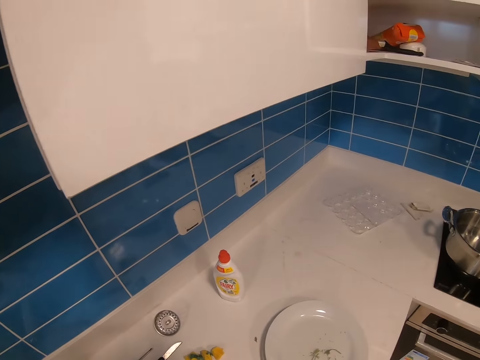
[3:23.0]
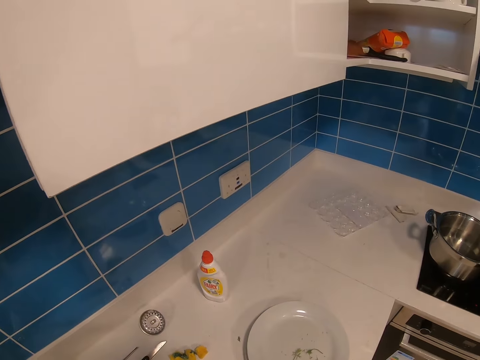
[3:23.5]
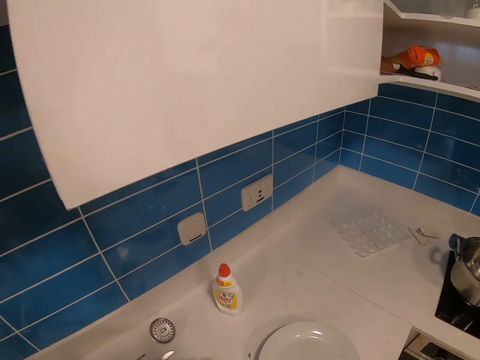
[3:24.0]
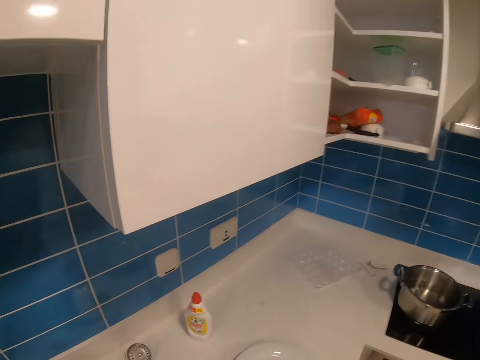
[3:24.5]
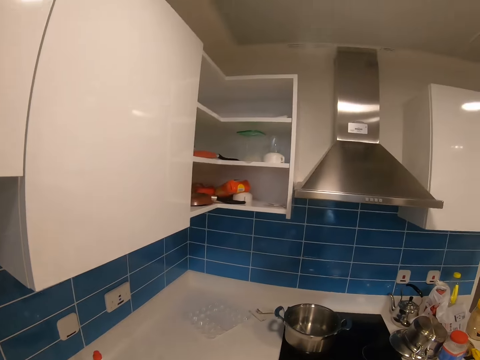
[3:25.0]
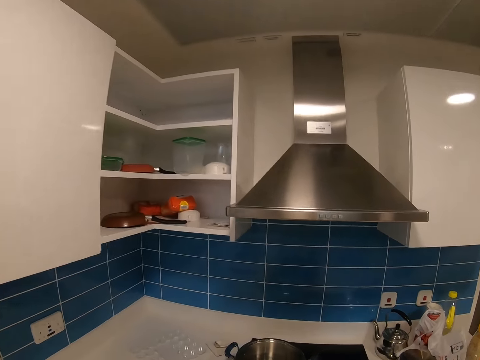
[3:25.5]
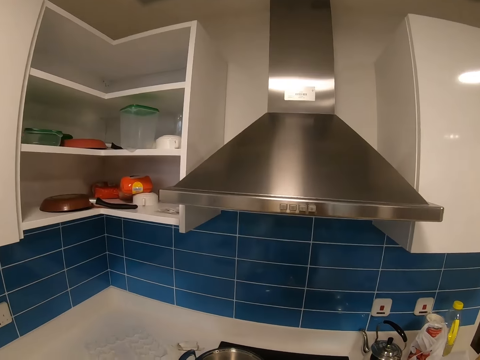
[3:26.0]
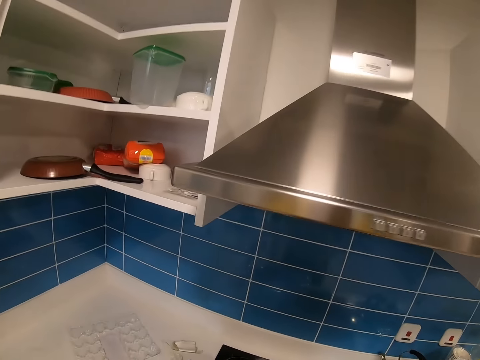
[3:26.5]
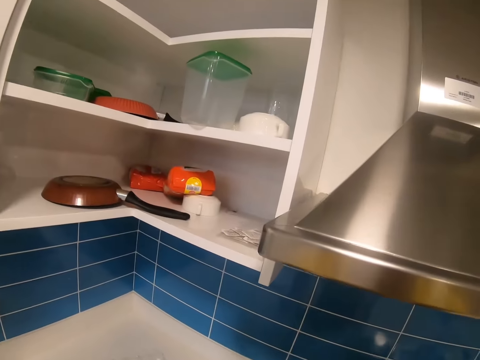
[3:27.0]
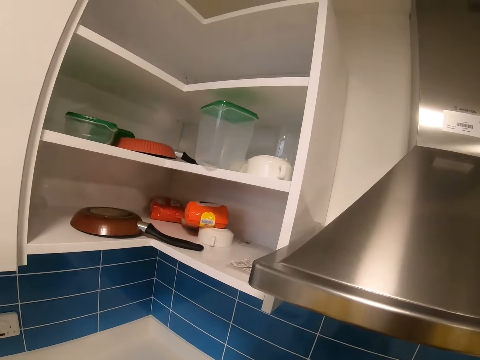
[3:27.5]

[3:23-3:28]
The camera wearer walks towards the cooker. They look around.

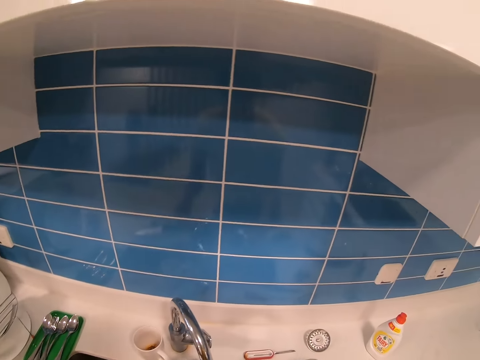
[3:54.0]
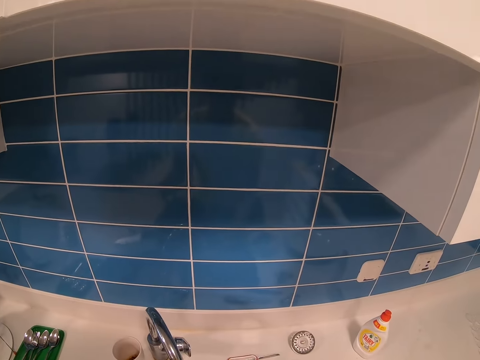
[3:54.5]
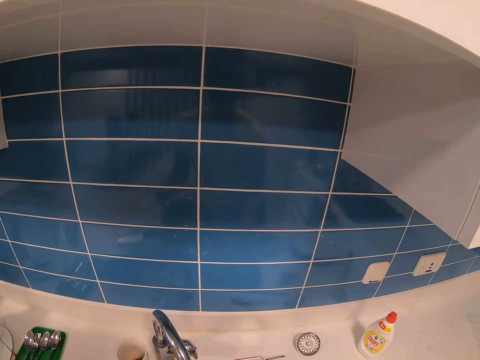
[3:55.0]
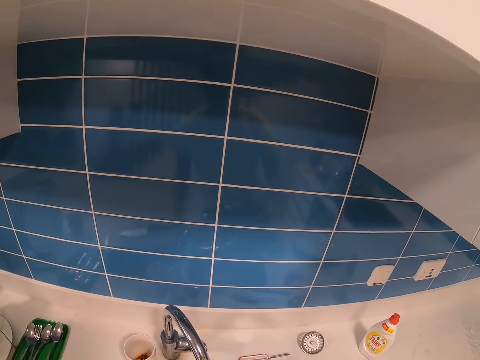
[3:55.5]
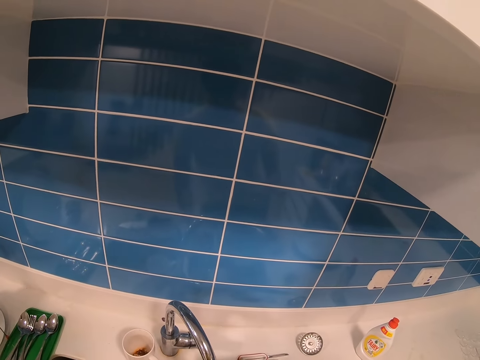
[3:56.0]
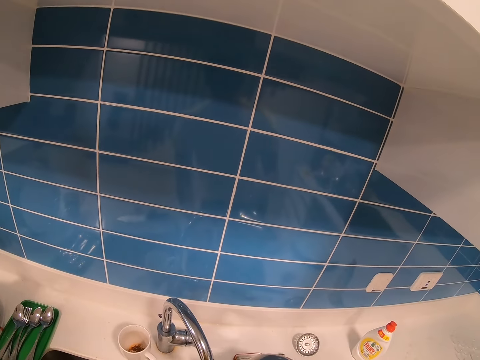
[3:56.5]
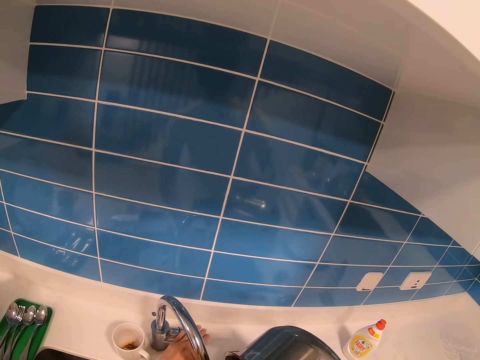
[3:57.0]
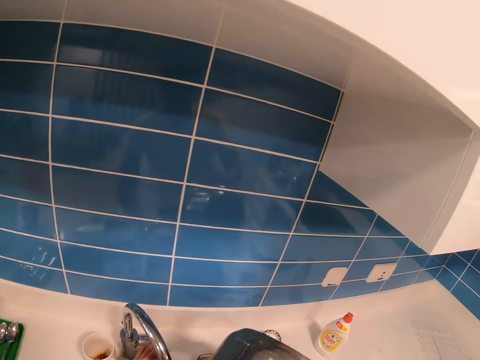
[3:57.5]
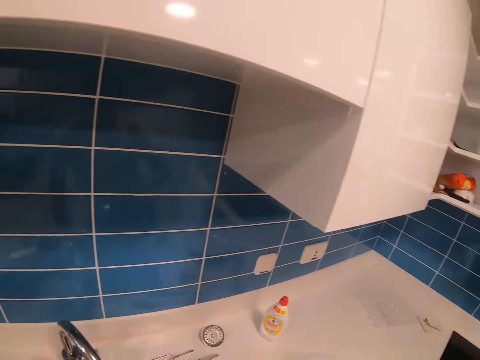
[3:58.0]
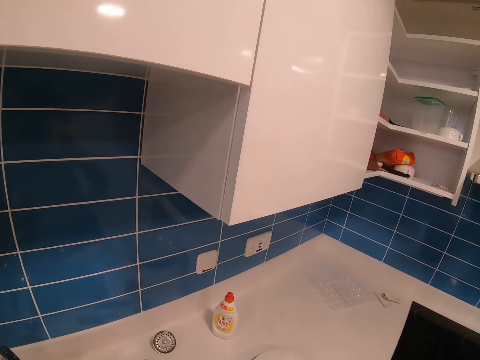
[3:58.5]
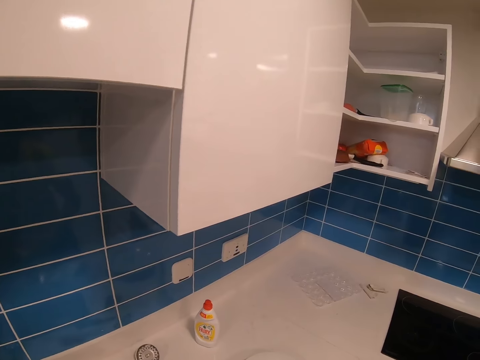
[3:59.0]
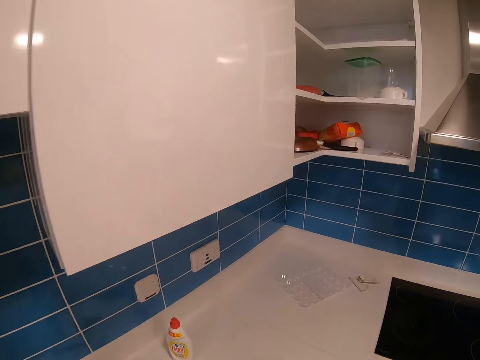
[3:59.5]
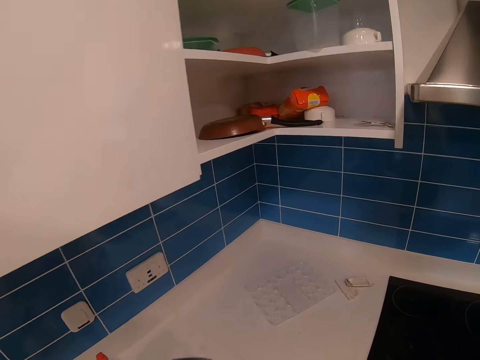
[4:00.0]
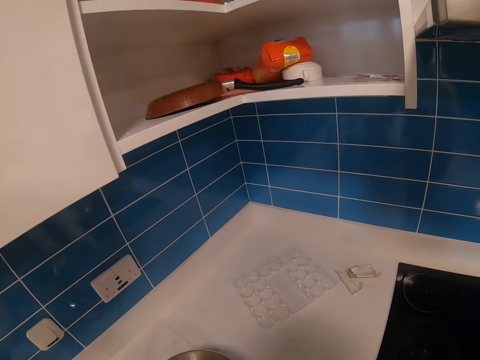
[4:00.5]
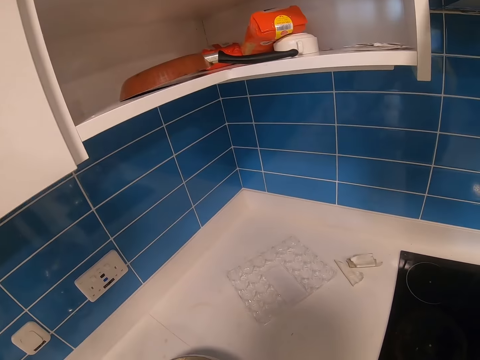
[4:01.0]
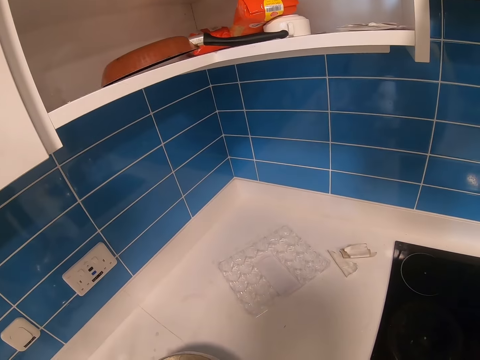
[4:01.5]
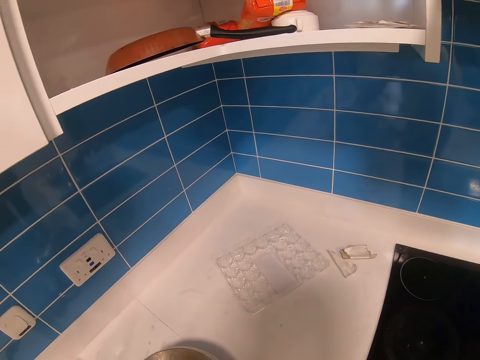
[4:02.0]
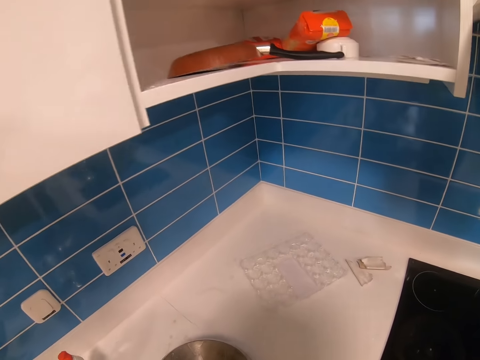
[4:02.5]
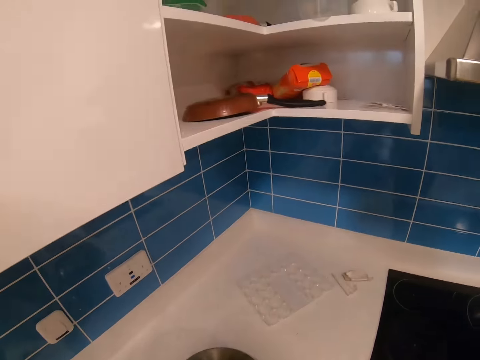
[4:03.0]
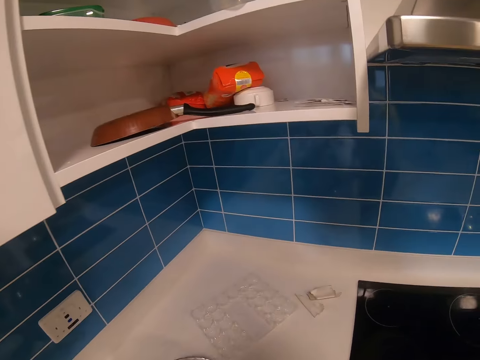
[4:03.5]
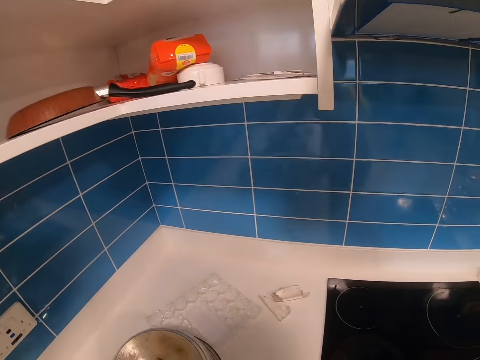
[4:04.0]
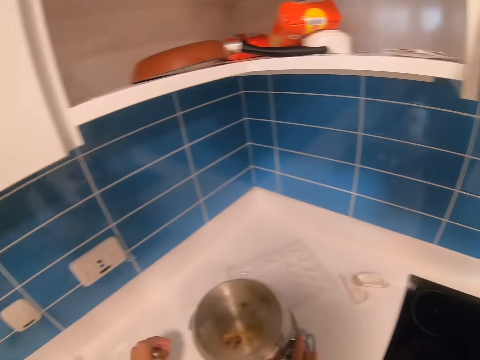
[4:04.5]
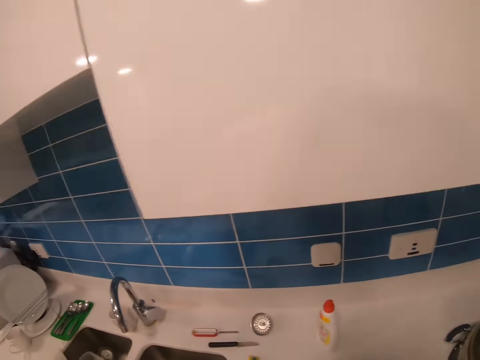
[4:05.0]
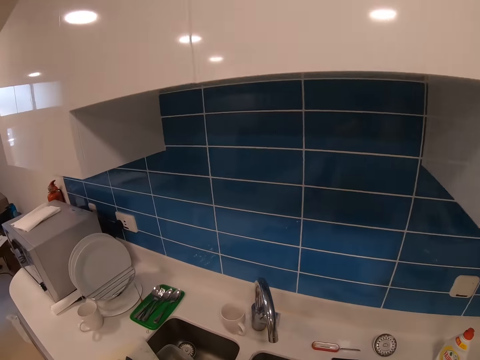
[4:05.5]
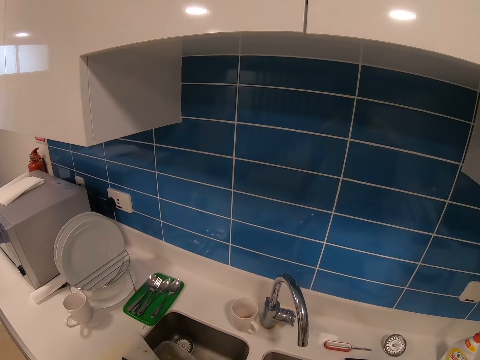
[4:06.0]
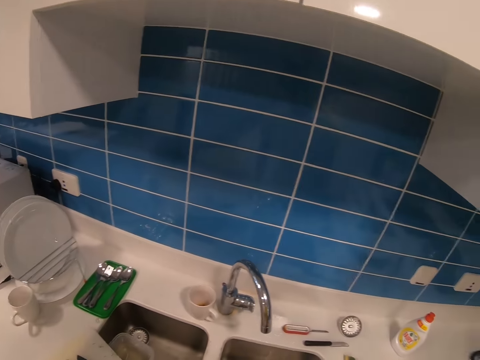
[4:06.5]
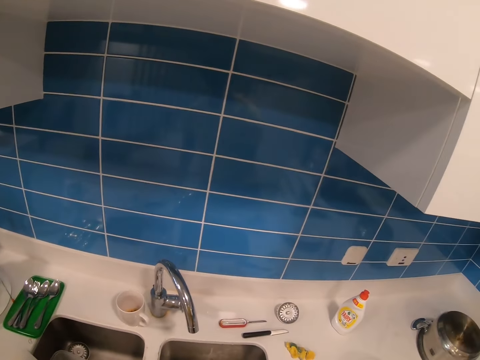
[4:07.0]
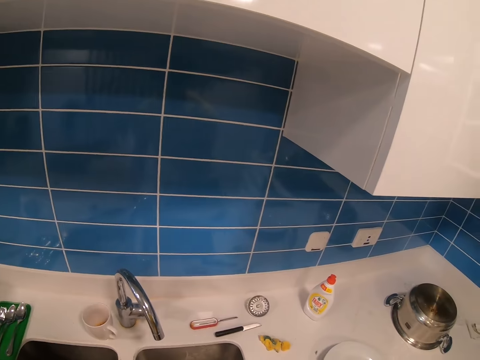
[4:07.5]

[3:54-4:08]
The camera wearer pours water. They walk around. They put the sufuria on the table. They look around.

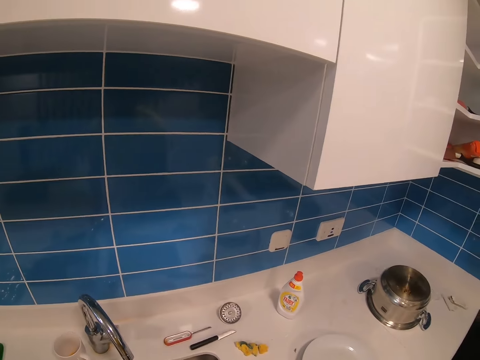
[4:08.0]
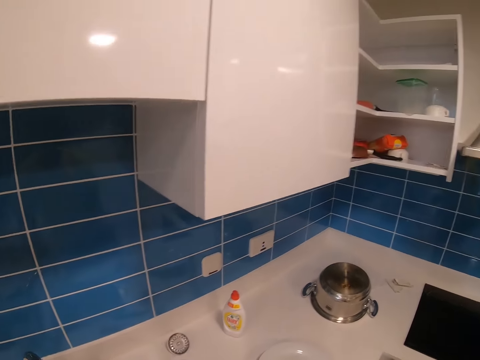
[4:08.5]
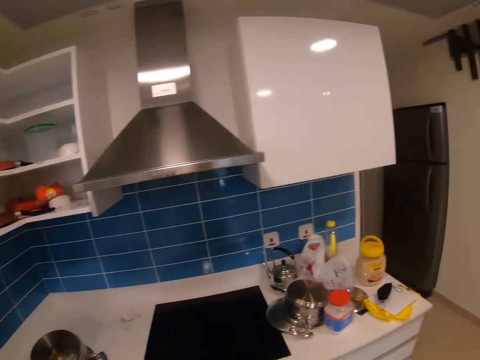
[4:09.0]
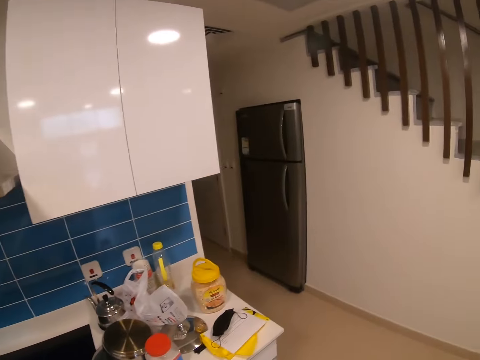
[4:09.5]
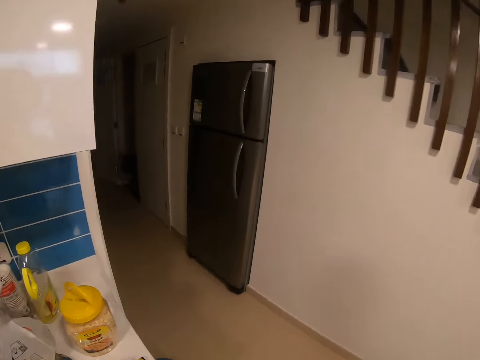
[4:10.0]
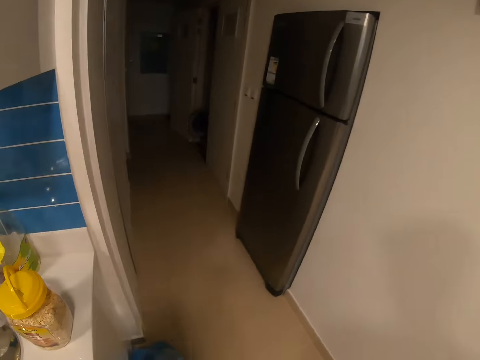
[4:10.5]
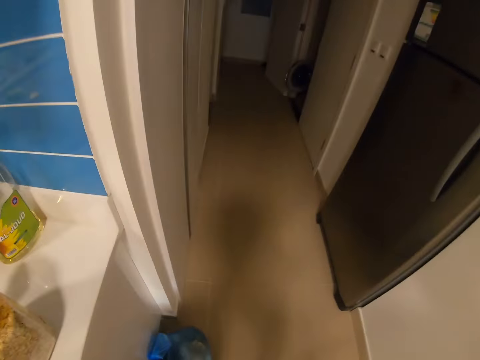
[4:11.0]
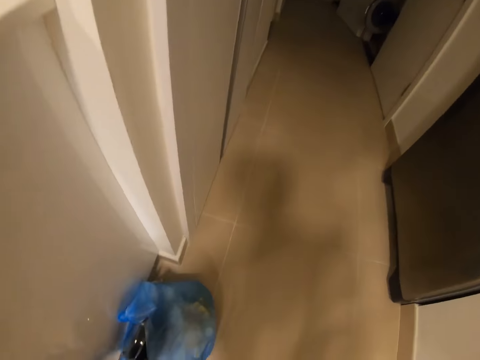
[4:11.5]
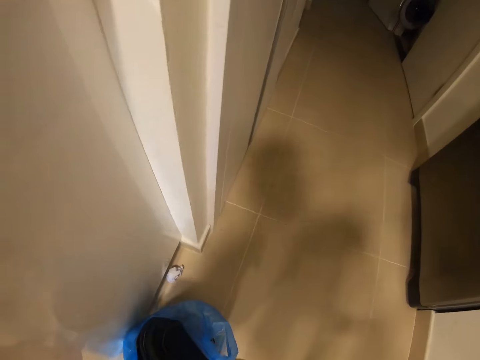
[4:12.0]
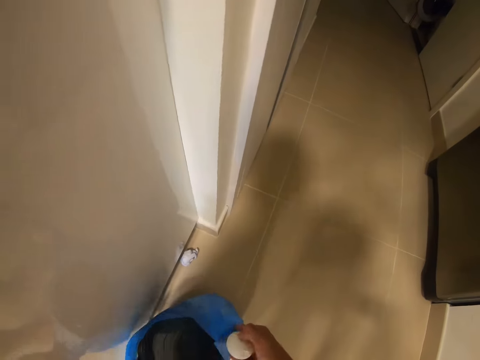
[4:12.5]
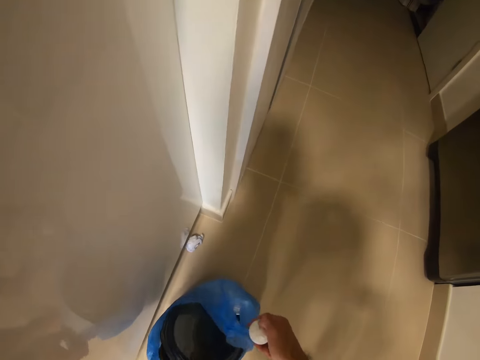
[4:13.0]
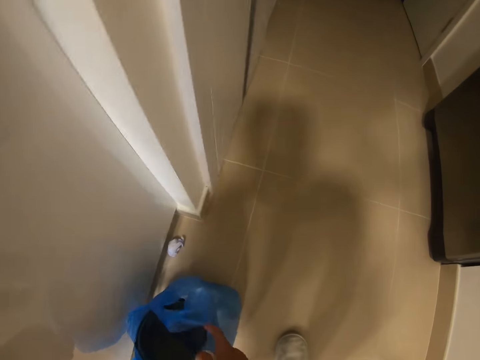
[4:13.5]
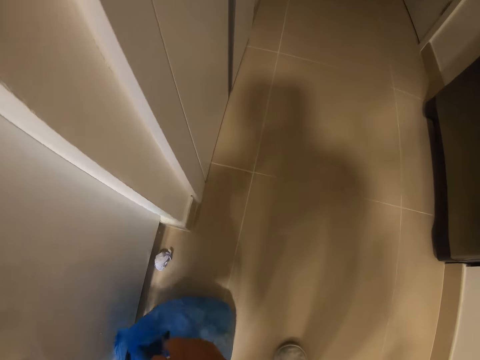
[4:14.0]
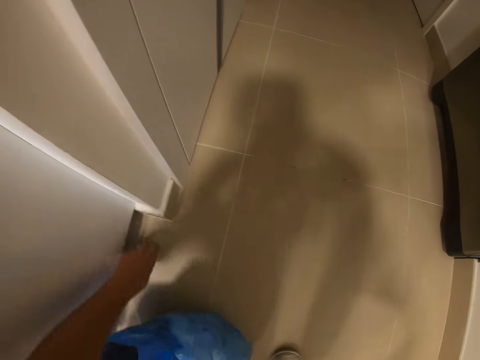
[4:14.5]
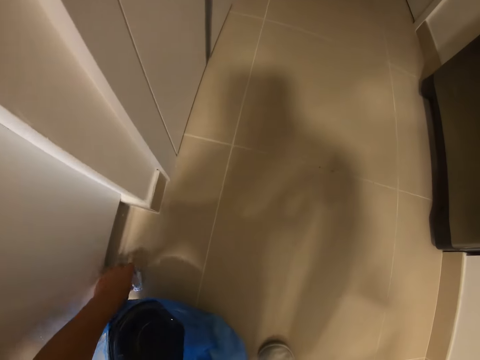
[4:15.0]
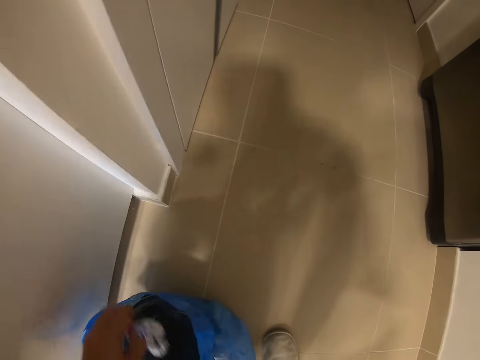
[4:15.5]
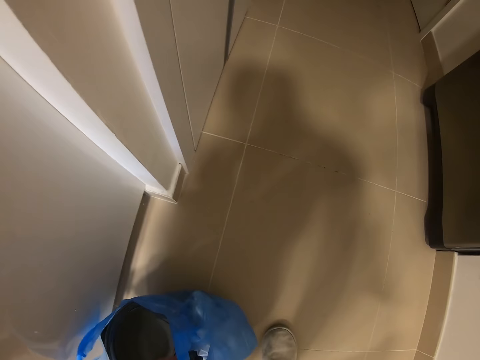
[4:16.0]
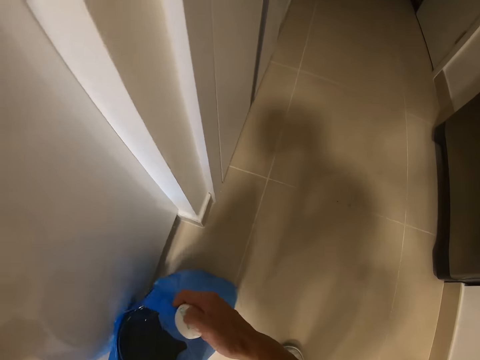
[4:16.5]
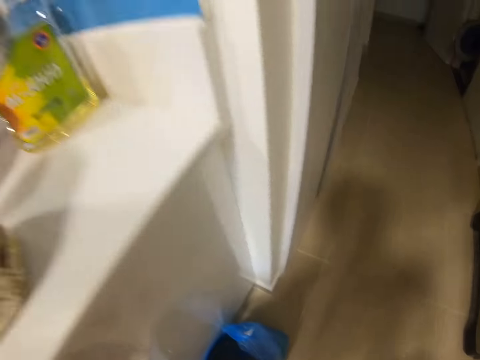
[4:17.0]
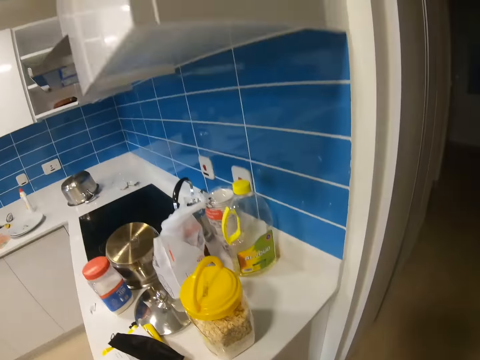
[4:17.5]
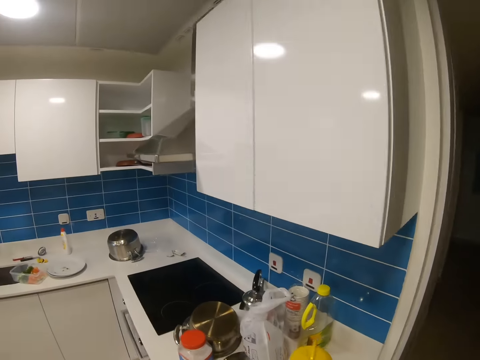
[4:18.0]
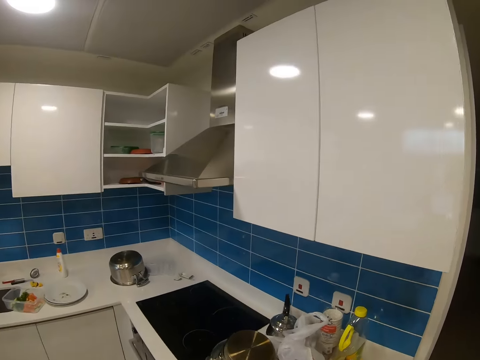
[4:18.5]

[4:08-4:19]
The camera wearer walks around. They pick up the dustbin. They move the dustbin. They remove something from the carrier bag. They pick up paper on the floor. They drop the paper in the dustbin. They move the dustbin. They walk around.
